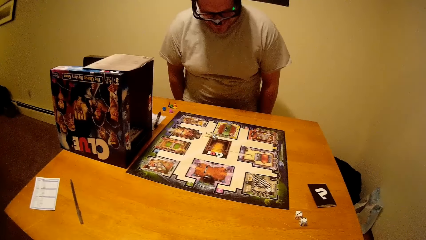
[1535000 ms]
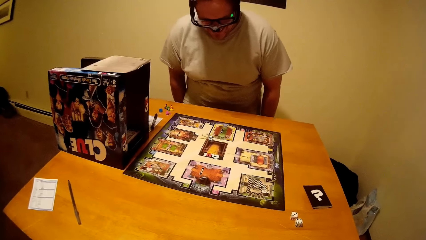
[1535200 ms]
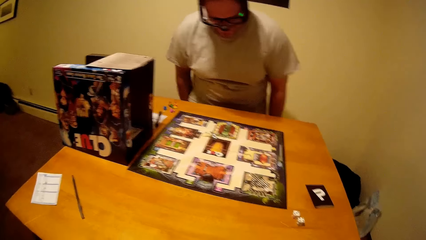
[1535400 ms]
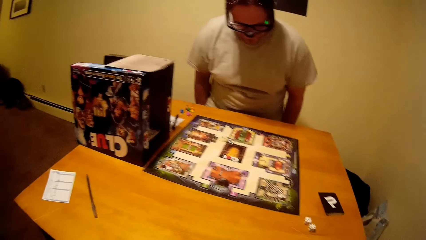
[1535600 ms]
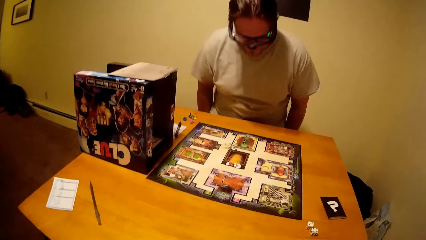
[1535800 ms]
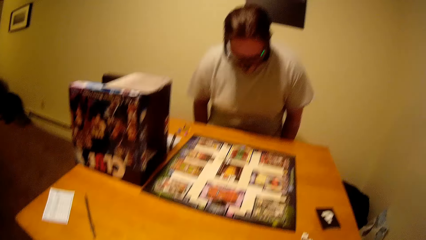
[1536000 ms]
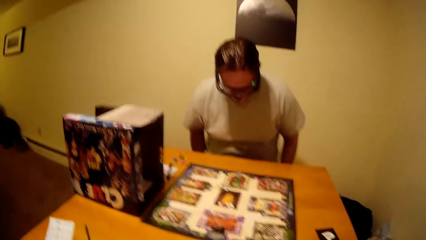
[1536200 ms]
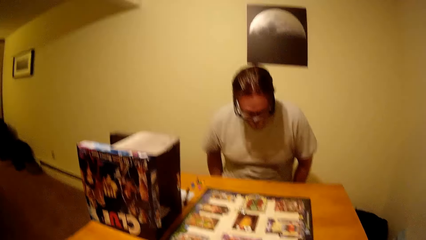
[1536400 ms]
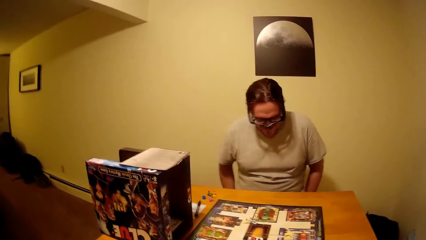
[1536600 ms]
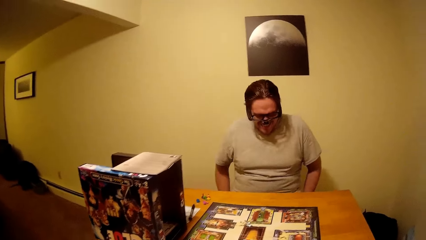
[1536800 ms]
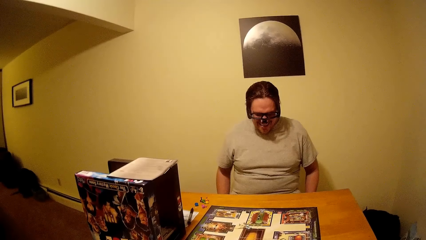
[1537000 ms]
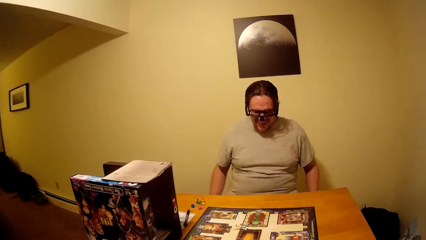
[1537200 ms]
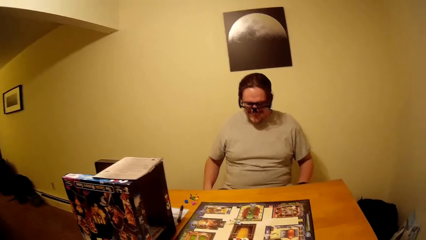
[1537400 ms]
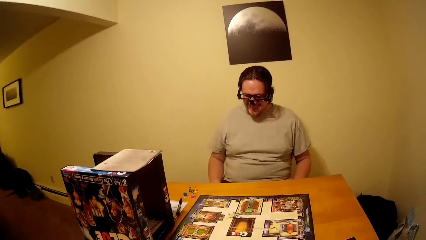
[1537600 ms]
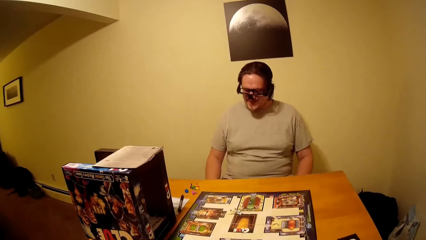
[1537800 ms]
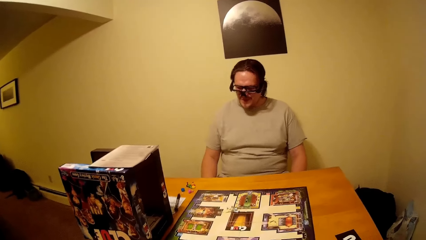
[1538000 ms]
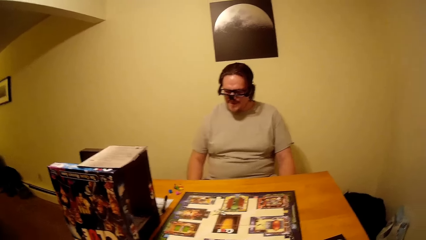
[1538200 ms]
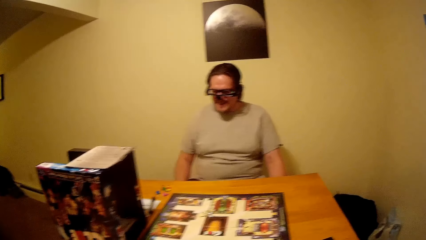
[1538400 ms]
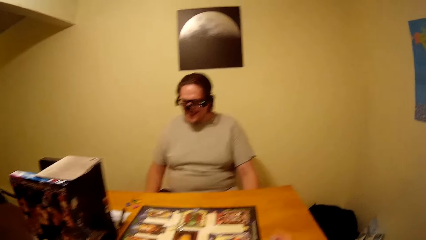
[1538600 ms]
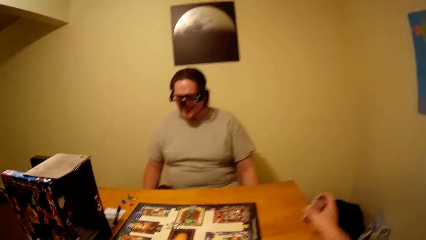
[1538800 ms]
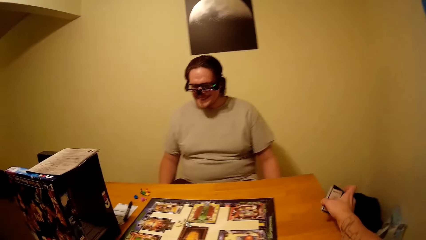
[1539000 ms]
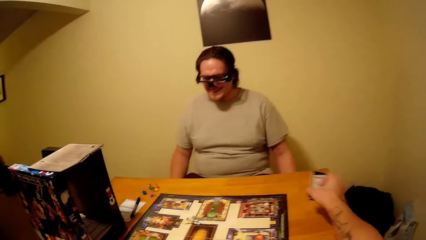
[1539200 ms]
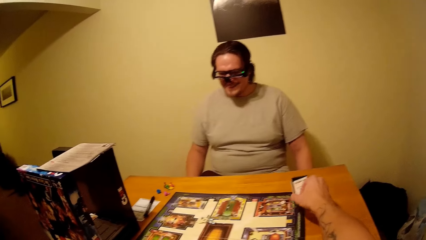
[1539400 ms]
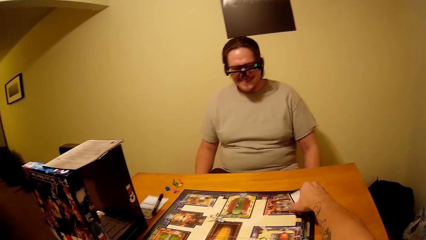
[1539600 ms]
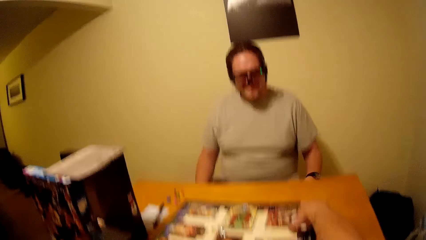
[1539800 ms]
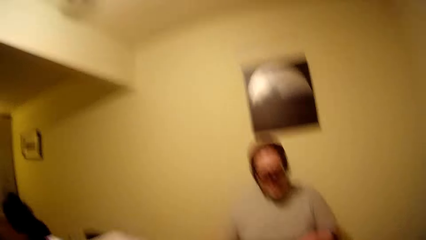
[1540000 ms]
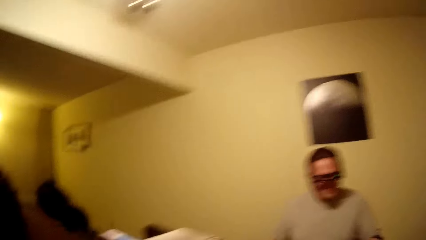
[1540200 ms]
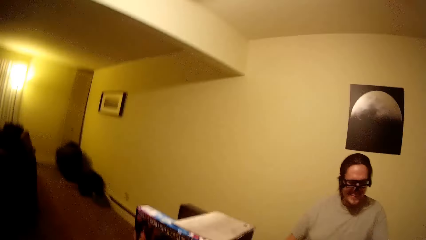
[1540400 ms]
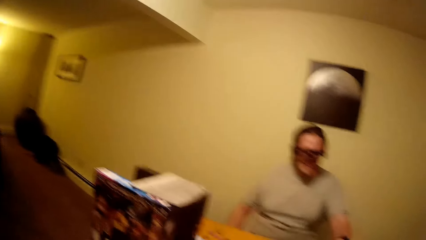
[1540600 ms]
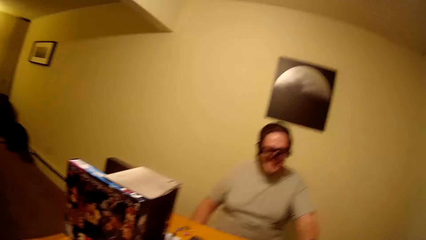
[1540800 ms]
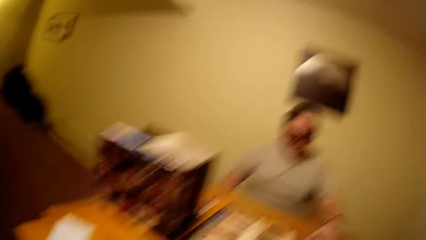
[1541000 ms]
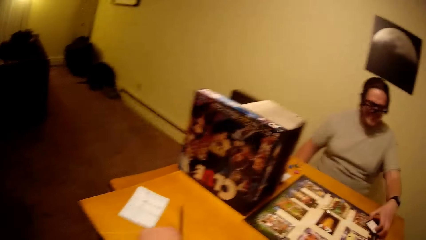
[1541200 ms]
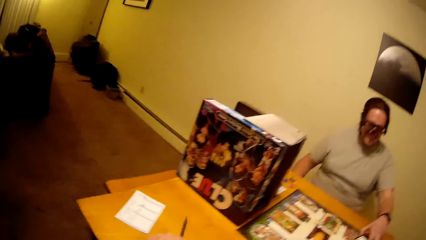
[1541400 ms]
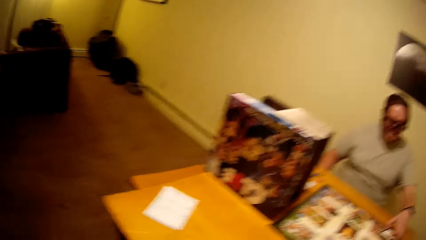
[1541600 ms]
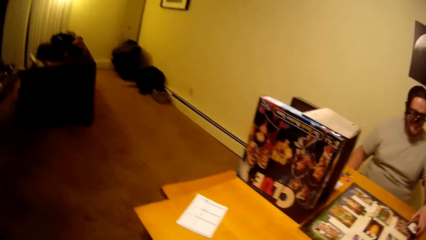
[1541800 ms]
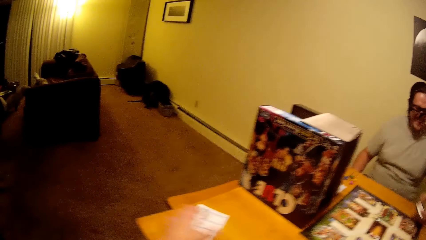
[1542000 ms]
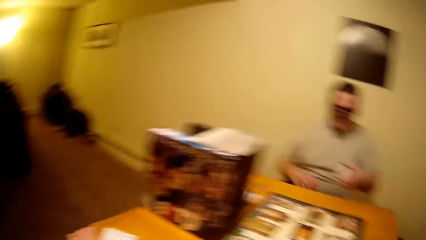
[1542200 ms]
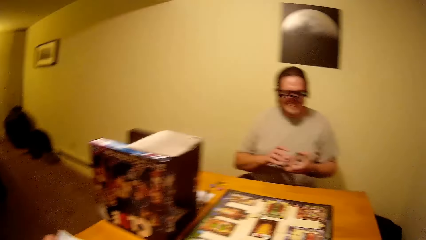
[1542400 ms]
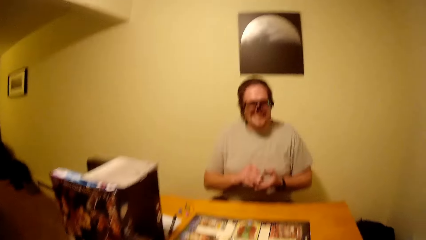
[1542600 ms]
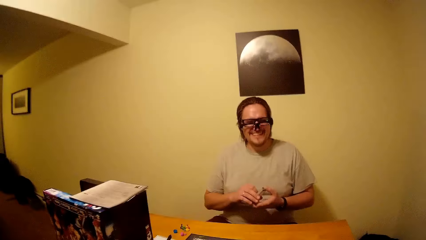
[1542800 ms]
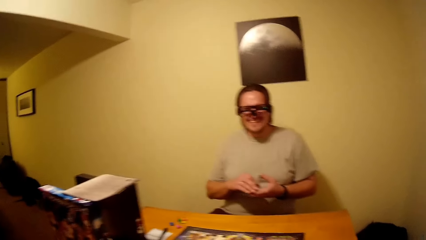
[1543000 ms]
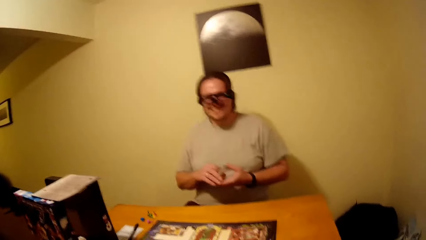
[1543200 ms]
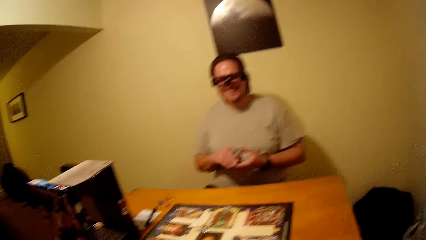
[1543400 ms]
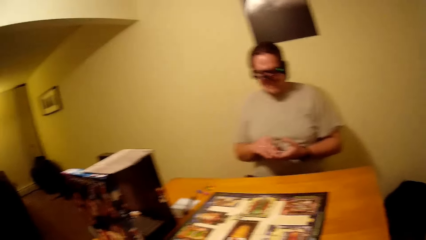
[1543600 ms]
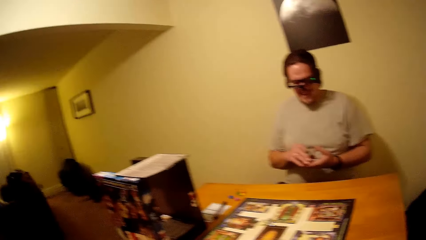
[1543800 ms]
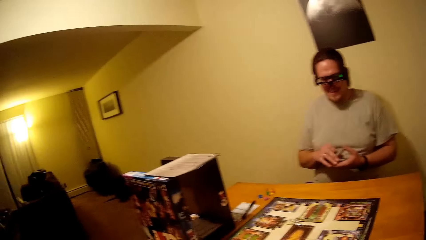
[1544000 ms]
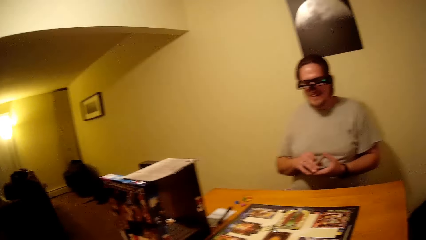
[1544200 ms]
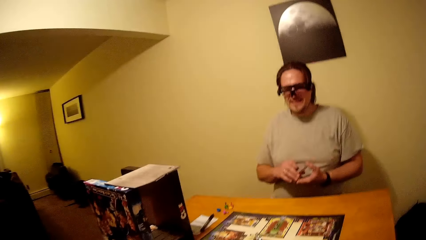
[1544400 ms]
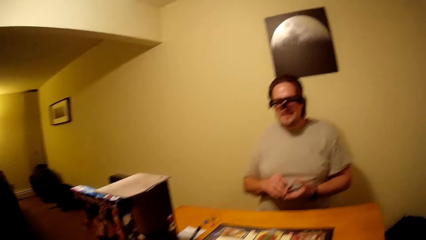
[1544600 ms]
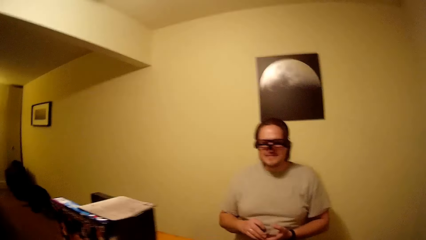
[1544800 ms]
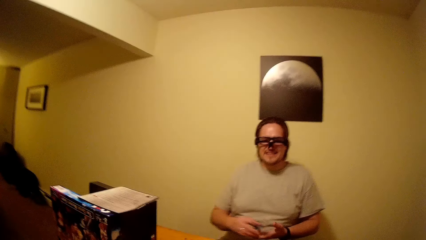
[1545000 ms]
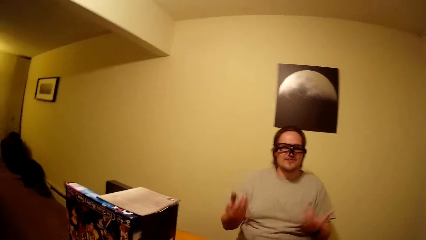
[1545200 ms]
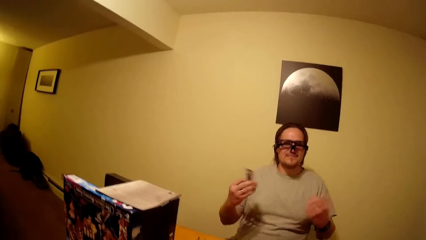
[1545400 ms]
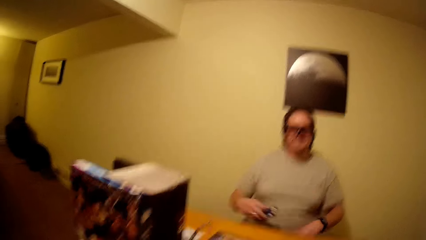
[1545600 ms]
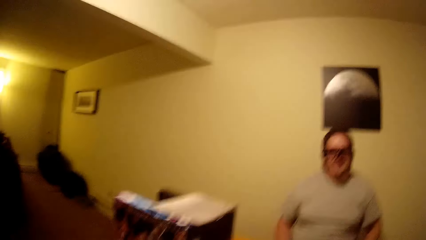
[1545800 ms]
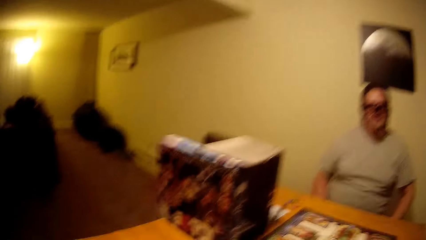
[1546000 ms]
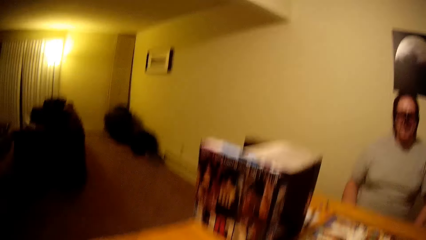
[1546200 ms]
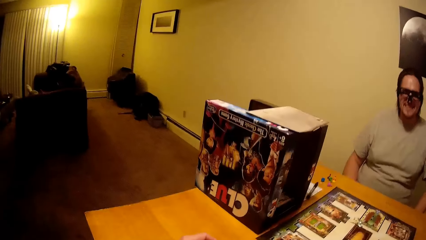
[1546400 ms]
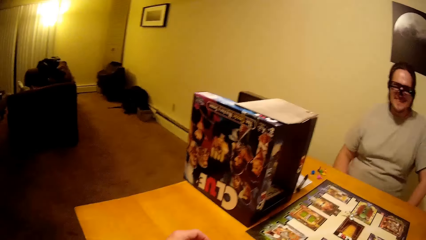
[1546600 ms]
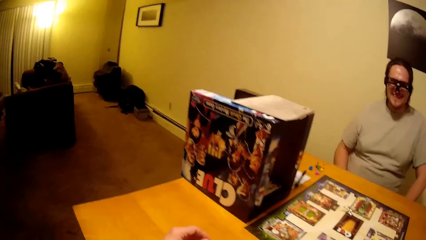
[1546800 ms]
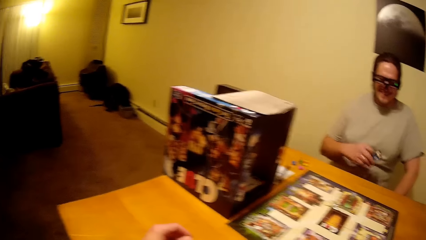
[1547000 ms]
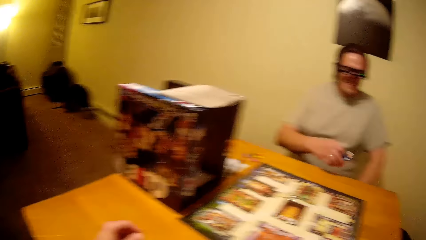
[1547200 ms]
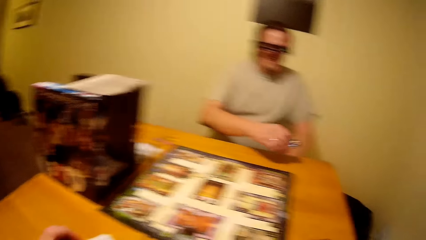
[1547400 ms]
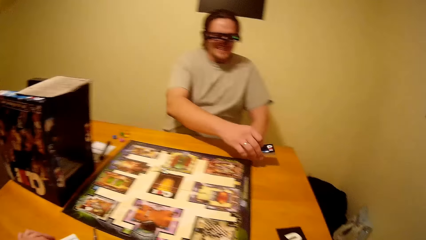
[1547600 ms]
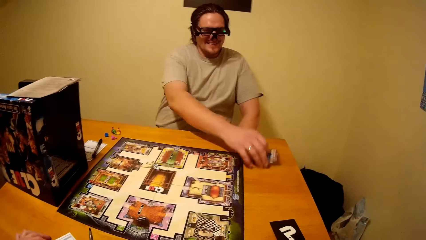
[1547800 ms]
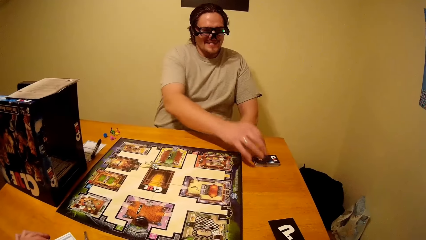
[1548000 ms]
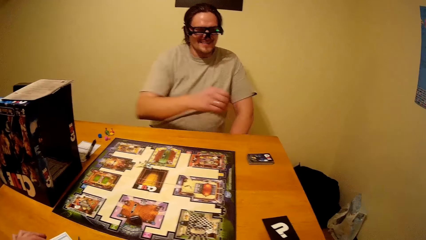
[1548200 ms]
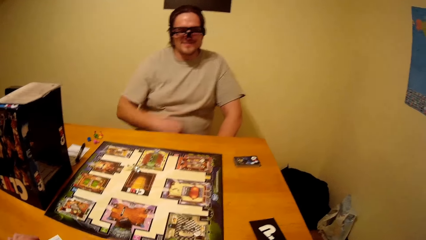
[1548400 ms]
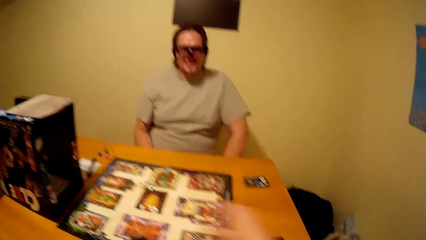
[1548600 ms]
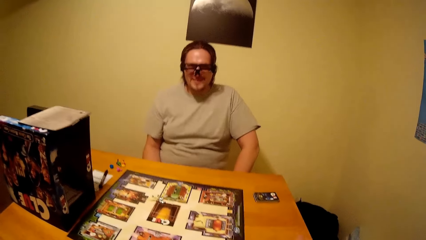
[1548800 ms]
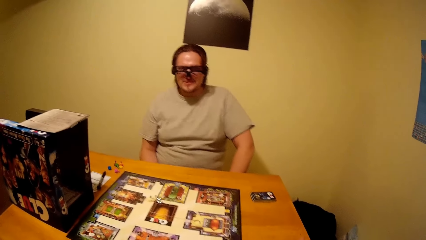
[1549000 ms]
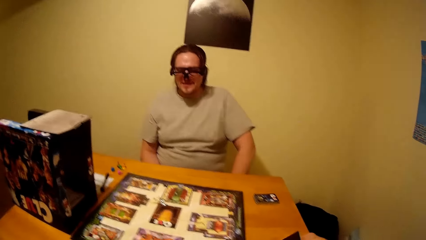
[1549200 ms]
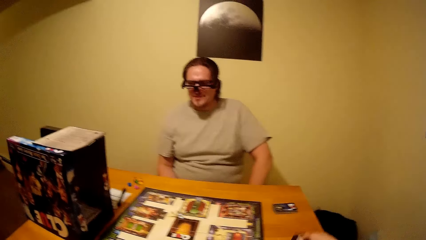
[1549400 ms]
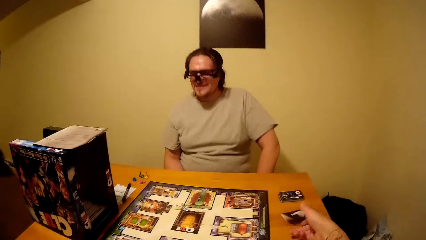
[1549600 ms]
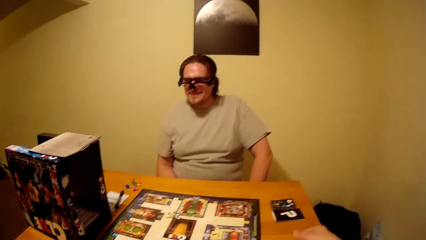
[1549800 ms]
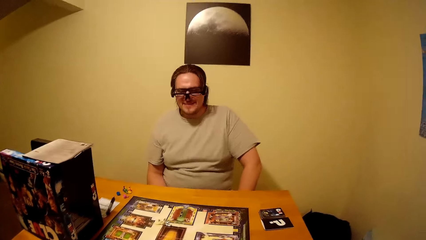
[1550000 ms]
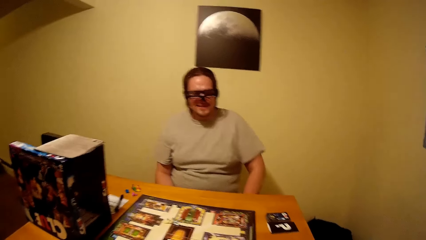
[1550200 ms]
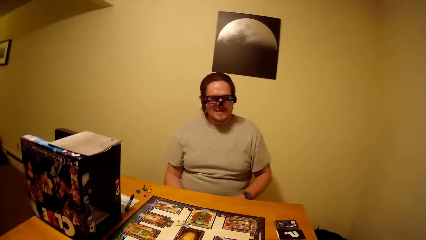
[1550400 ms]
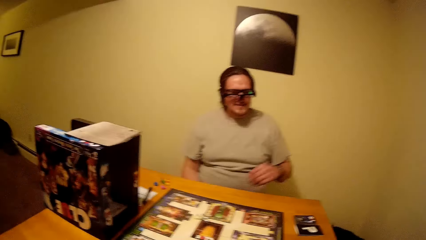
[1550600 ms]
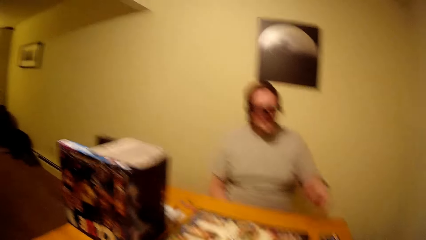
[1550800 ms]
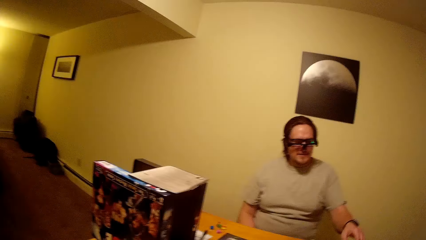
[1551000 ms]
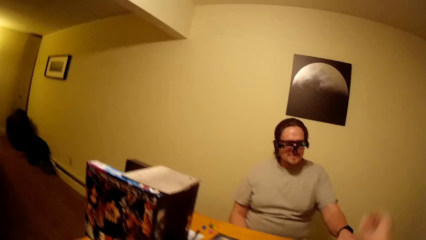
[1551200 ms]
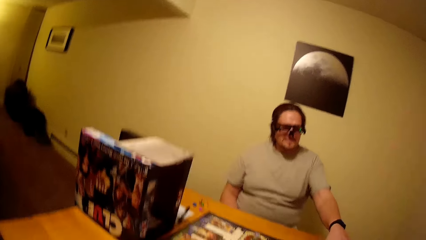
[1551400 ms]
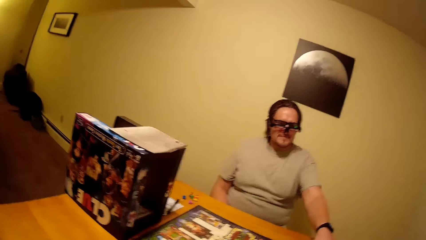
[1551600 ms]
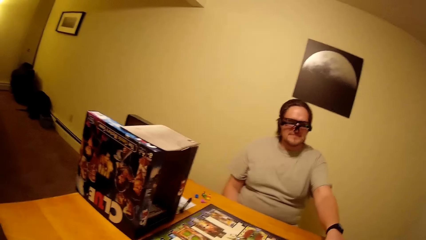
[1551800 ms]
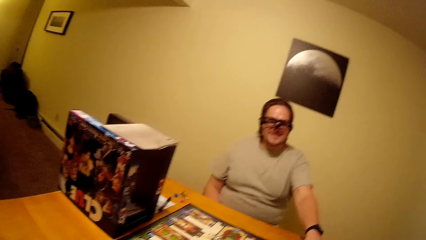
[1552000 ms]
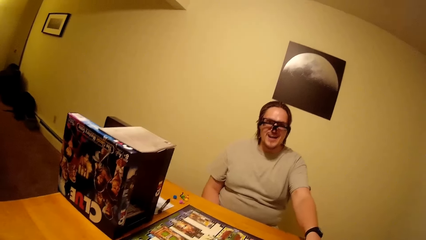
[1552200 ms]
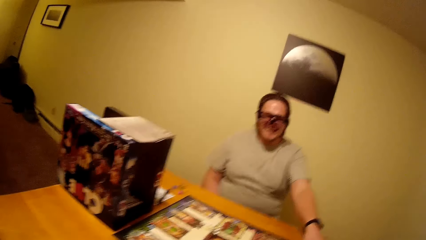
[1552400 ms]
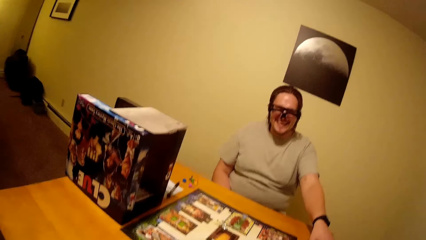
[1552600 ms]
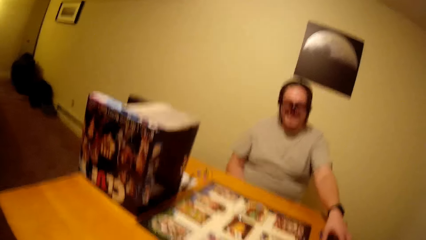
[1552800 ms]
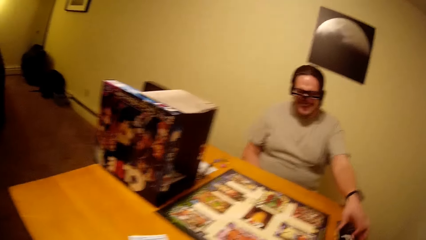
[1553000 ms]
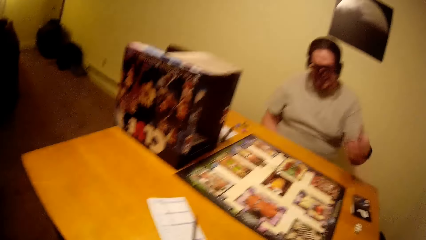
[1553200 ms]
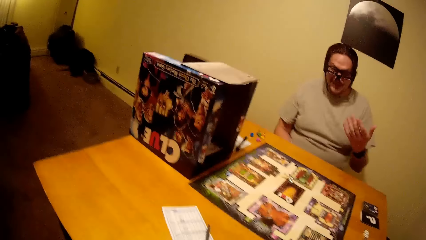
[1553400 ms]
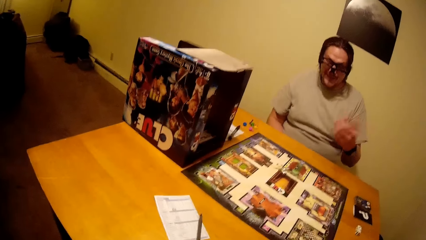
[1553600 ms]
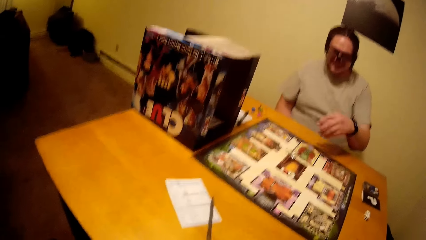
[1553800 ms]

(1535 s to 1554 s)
A man sits. The camera wearer puts the board game card on the table. They hold playing cards. They talk with the man. The man puts the board game card on the table. He puts the board game card on the table again. The camera wearer puts the board game card on the table.
